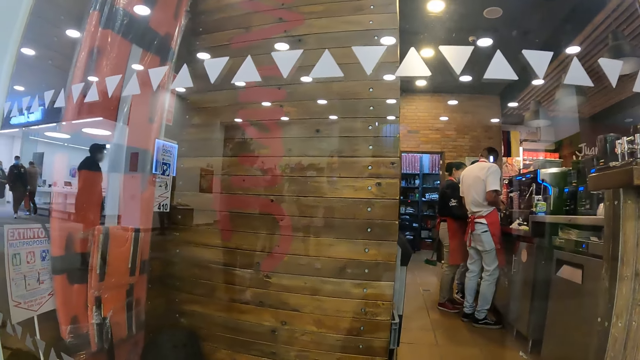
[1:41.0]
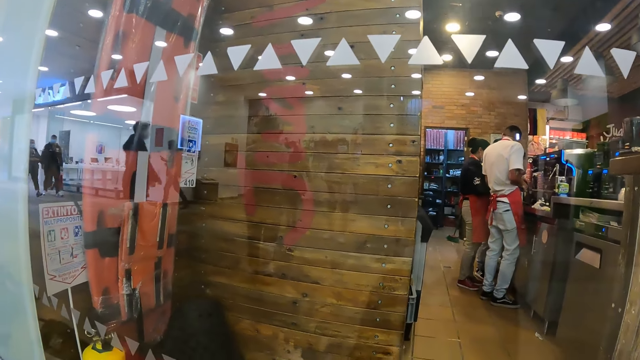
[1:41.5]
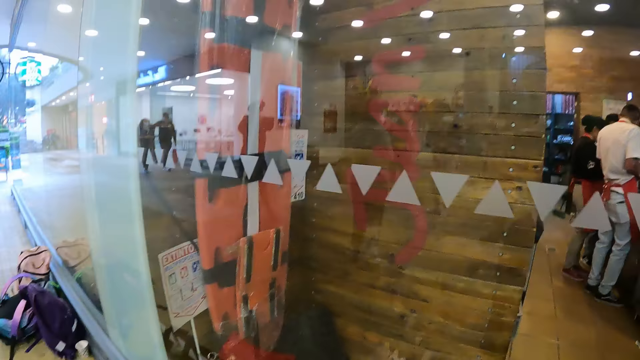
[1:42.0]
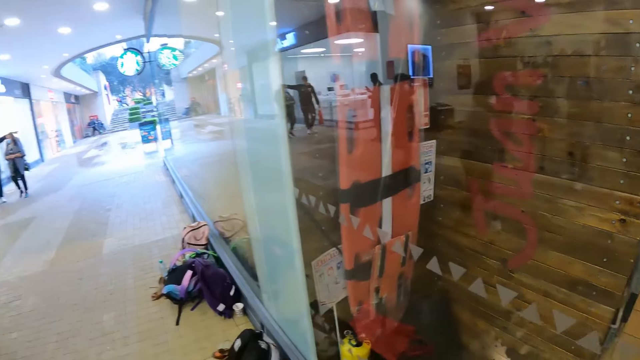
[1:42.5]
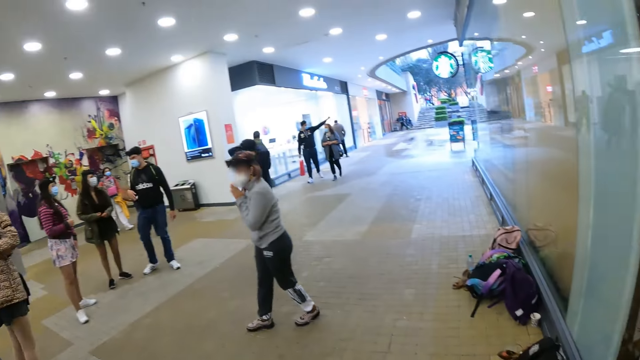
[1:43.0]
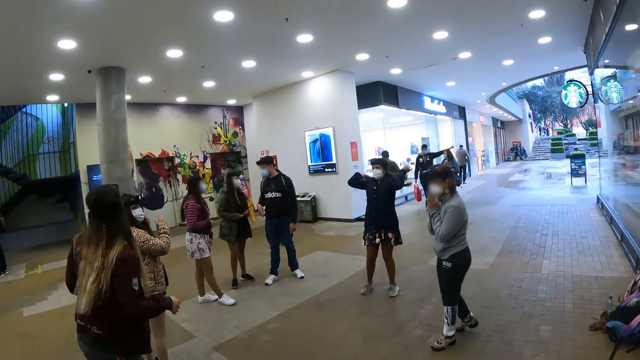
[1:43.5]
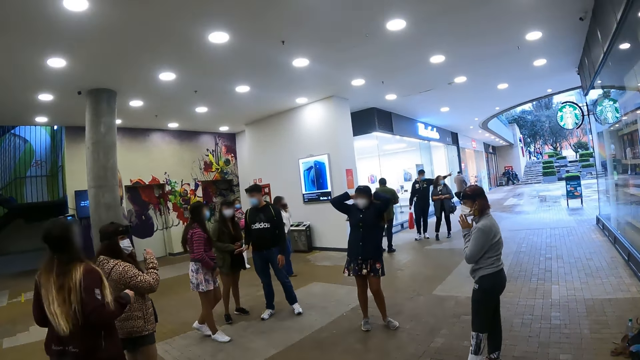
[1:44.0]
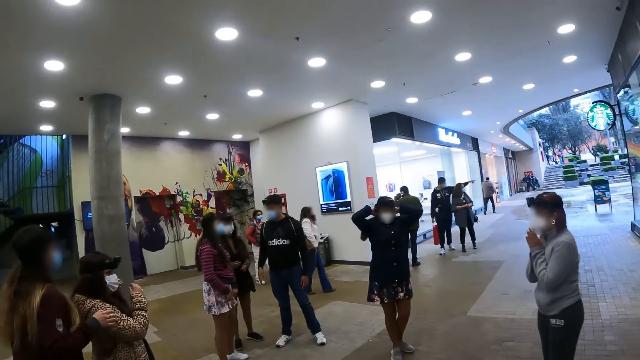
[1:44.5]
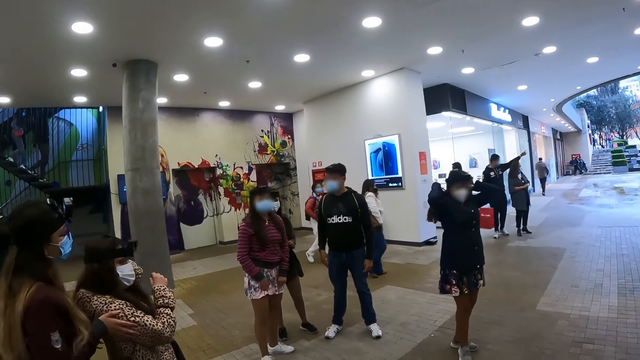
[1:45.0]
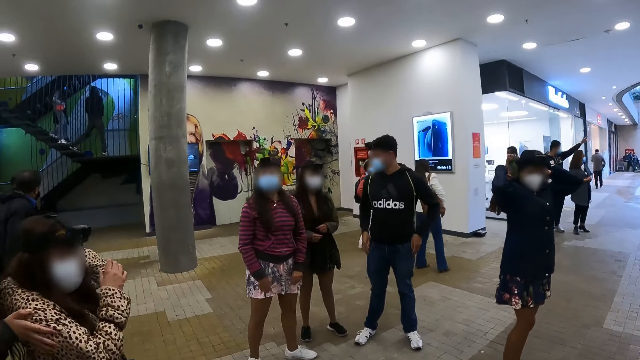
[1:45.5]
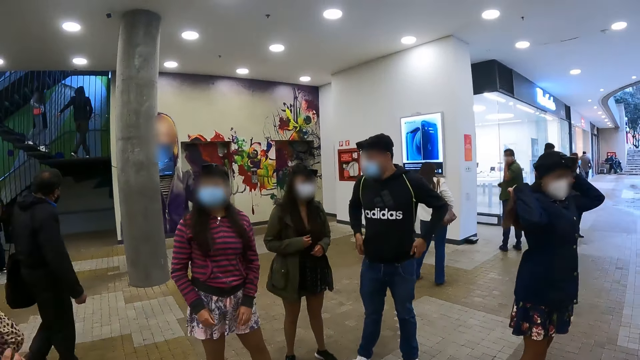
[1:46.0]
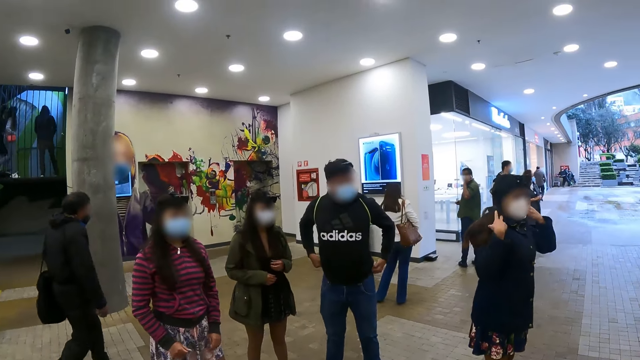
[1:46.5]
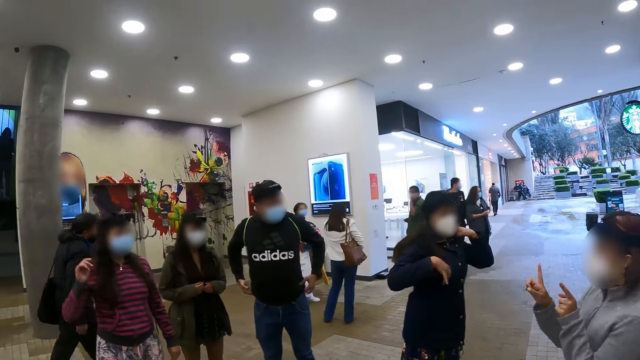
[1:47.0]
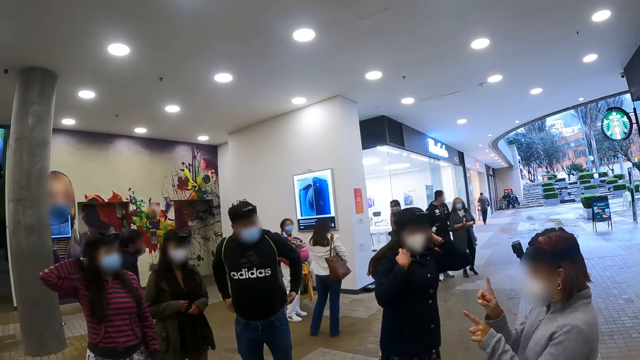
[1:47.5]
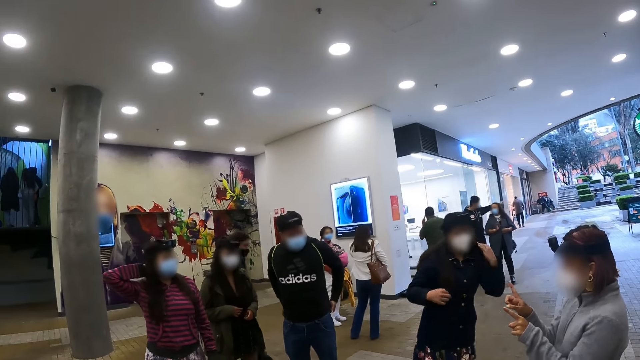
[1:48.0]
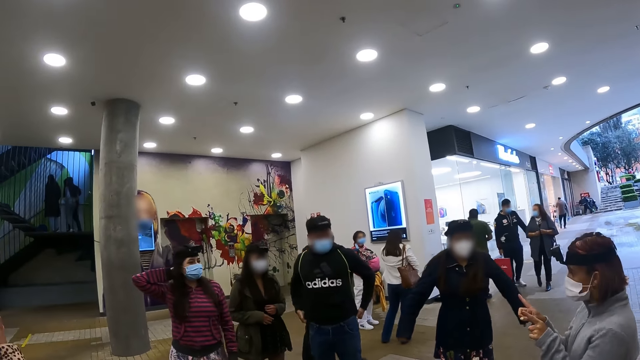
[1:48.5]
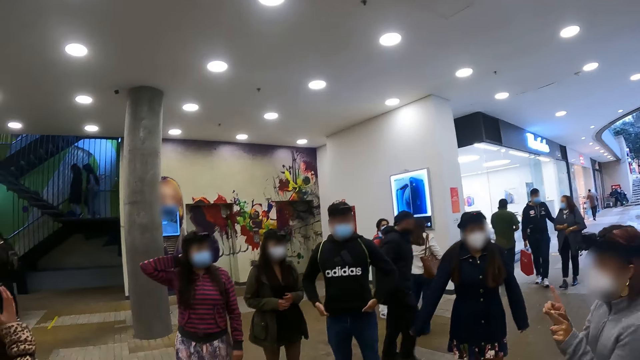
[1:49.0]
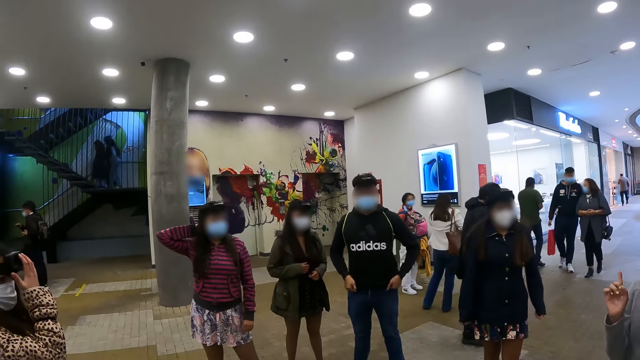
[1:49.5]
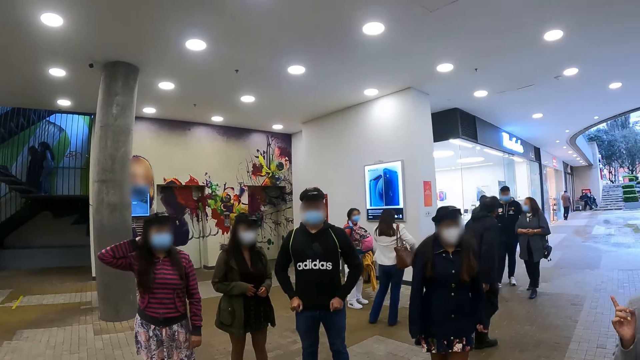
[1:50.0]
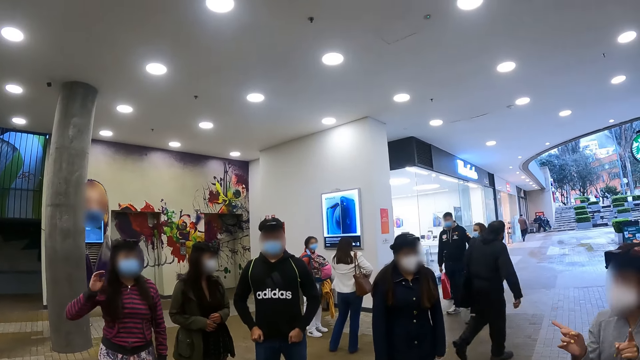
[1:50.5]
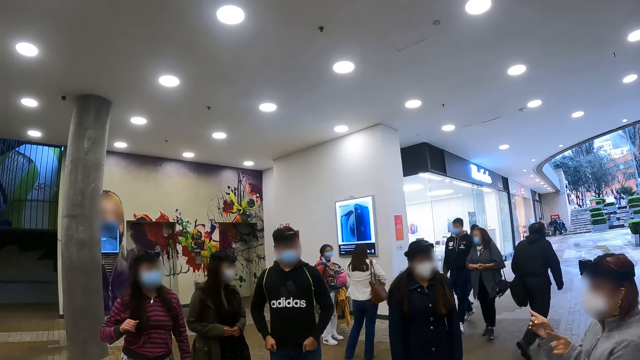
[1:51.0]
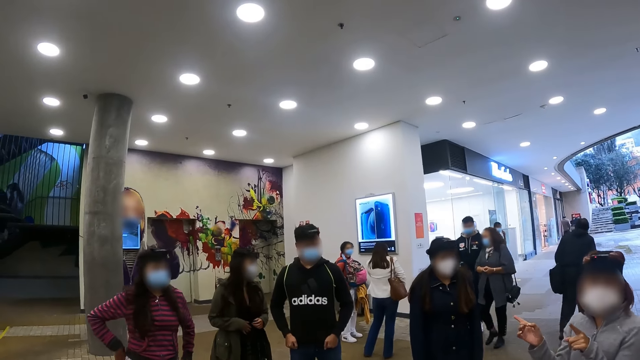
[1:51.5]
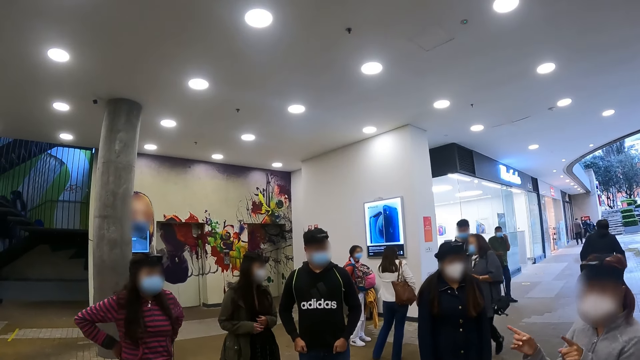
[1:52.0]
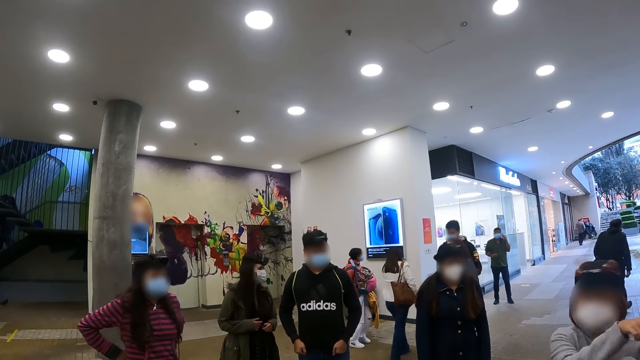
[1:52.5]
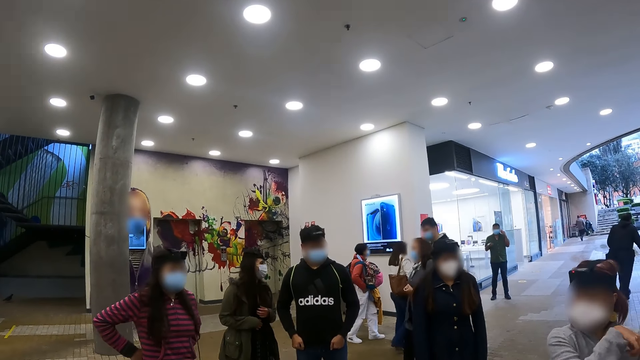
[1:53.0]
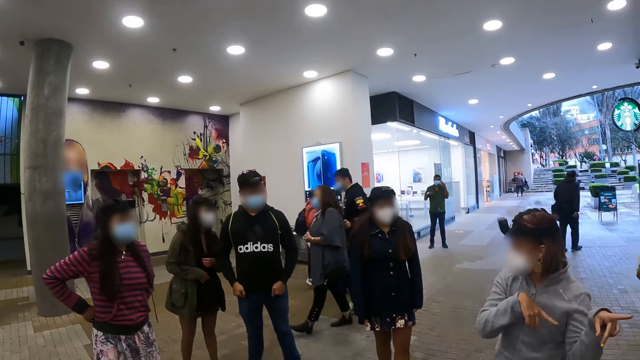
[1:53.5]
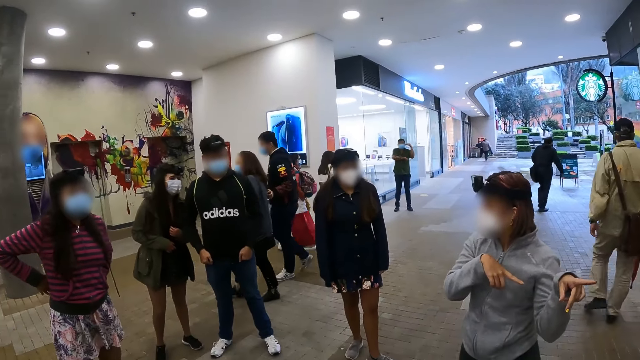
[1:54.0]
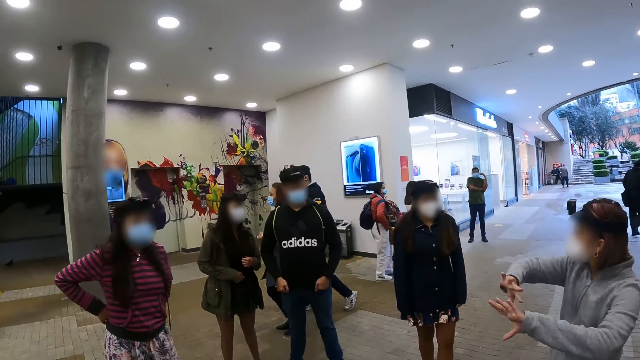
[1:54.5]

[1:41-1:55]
The camera wearer turns around. They look around, move around, and walk on the floor. A woman interacts with others. The camera wearer looks around the room. The woman points at a place.

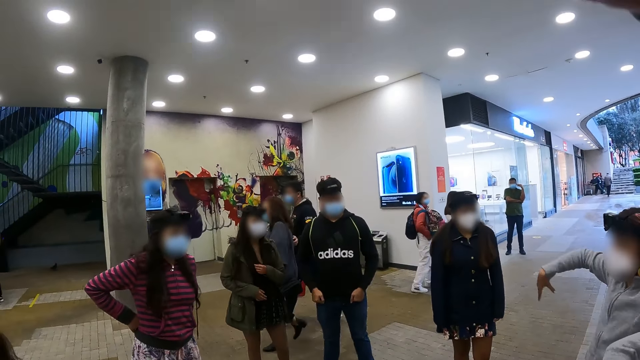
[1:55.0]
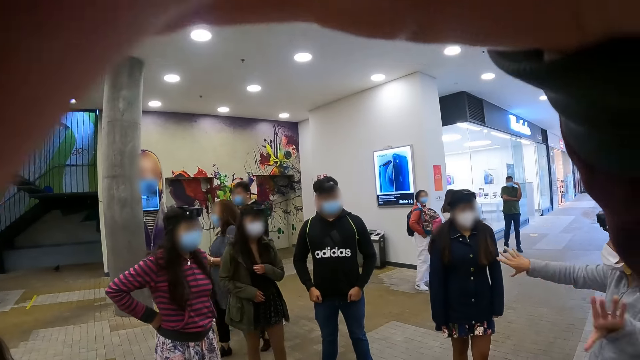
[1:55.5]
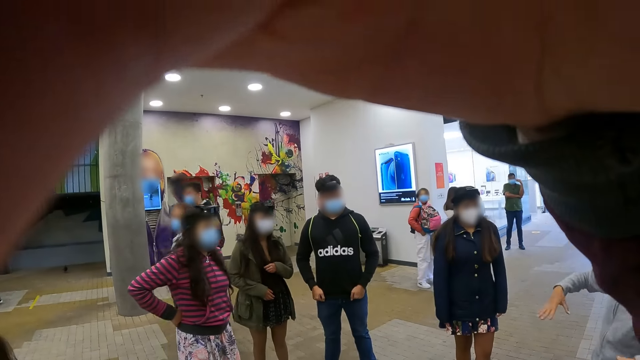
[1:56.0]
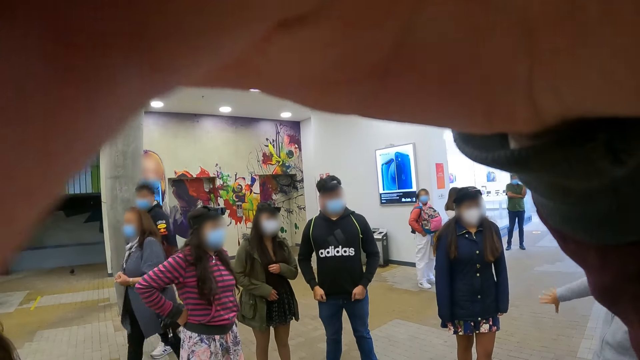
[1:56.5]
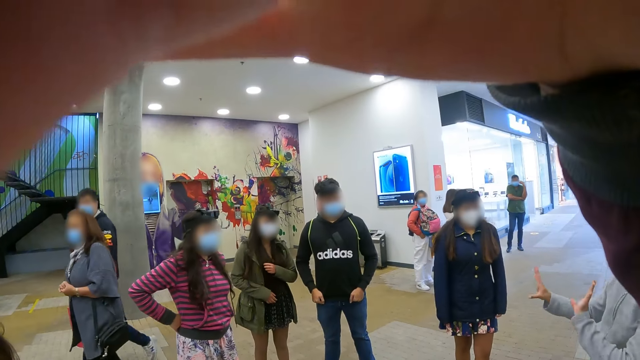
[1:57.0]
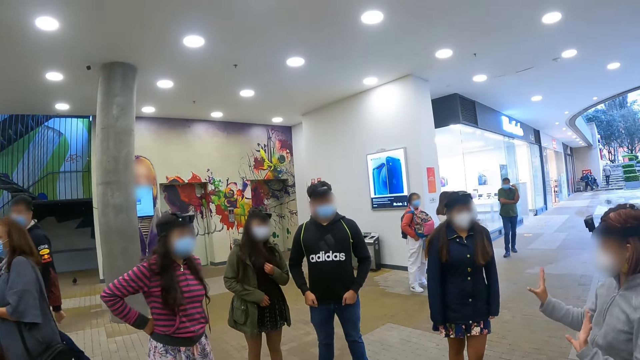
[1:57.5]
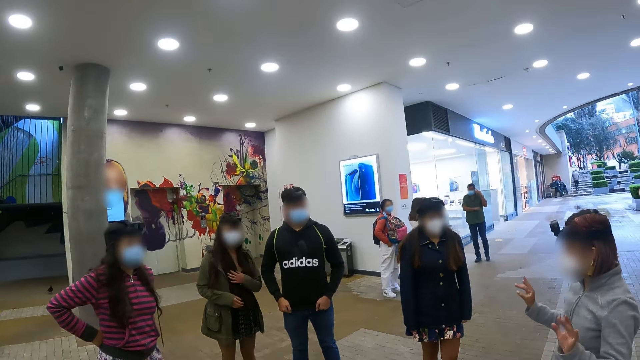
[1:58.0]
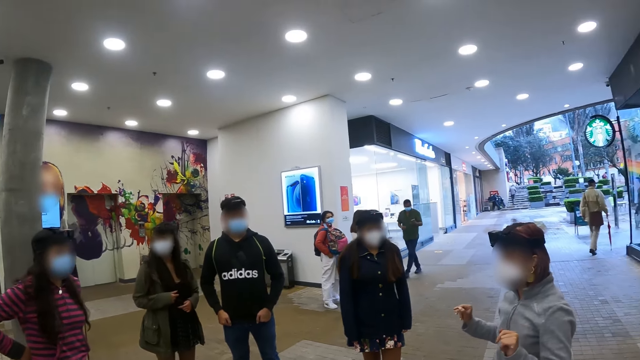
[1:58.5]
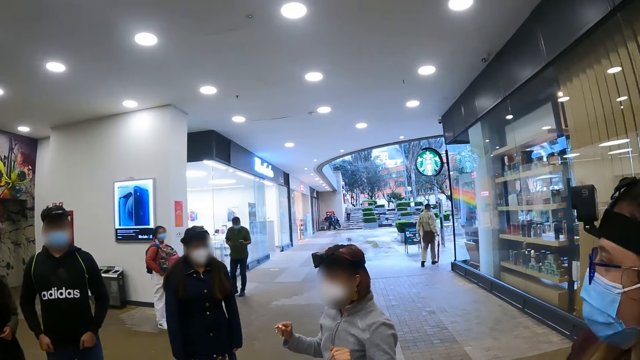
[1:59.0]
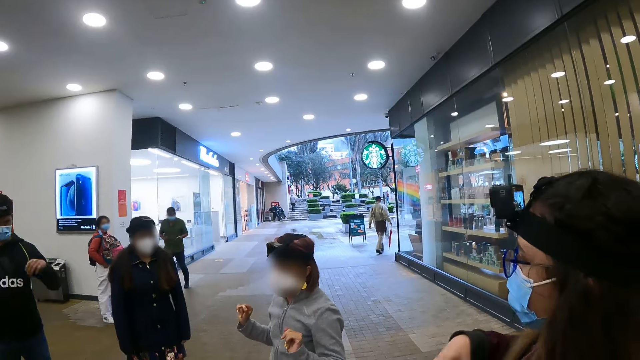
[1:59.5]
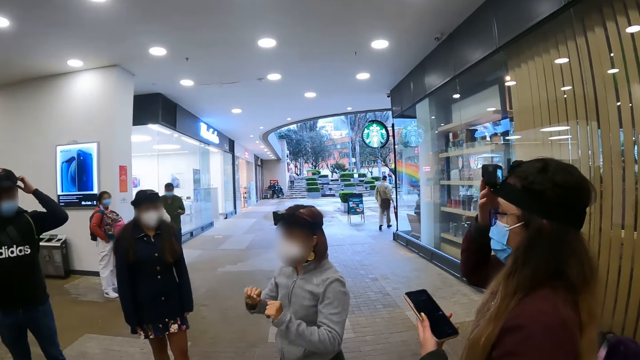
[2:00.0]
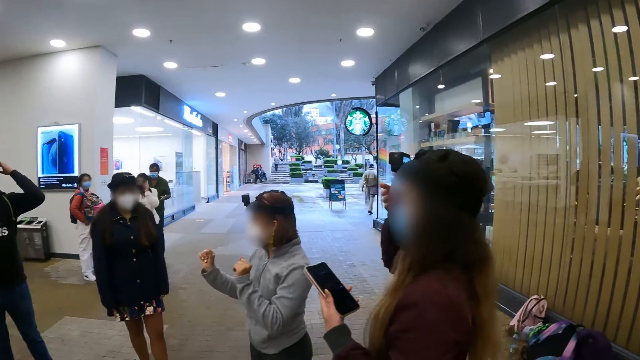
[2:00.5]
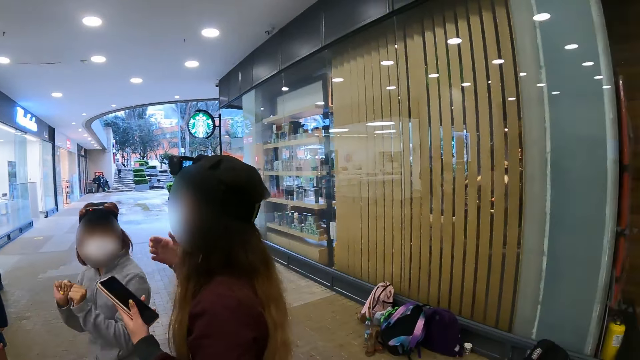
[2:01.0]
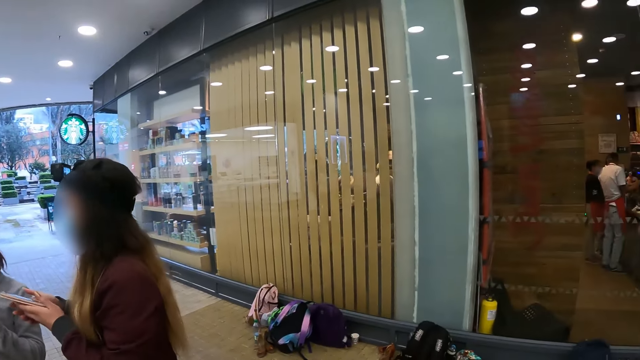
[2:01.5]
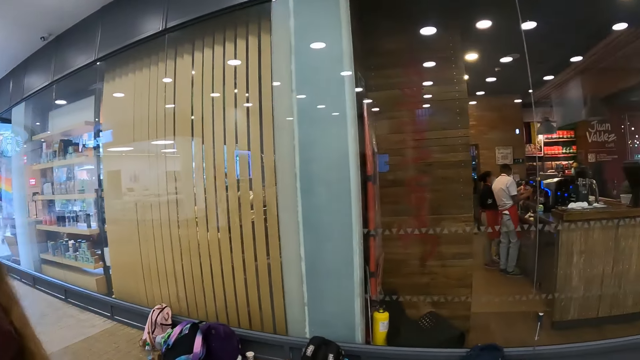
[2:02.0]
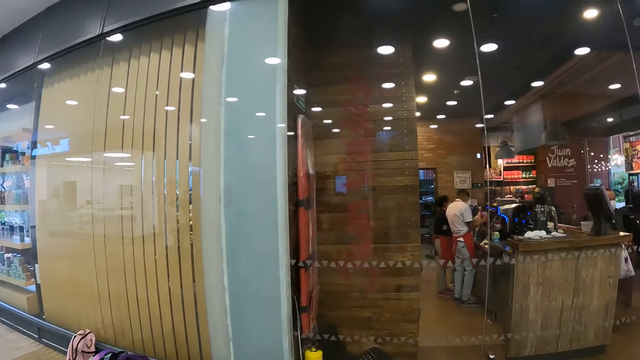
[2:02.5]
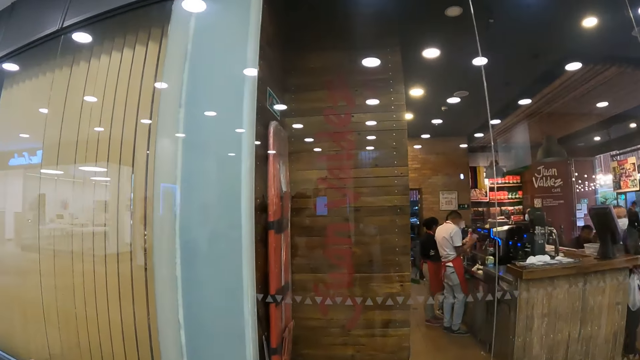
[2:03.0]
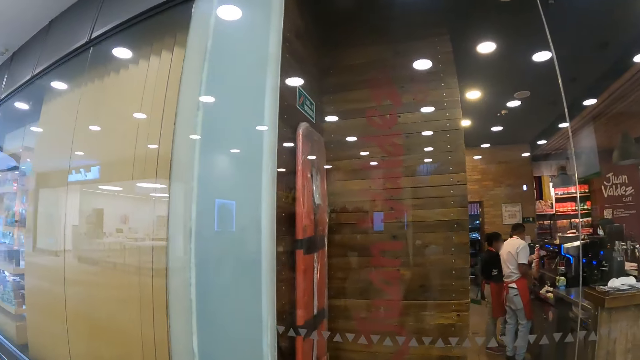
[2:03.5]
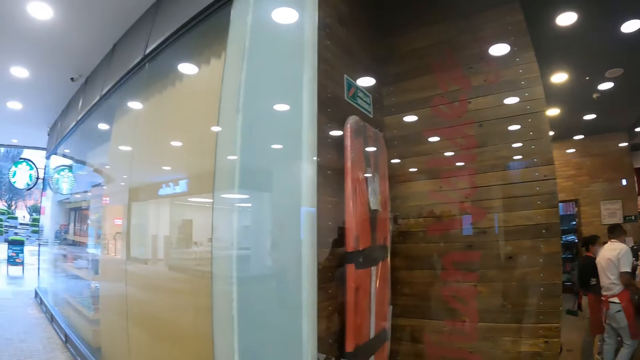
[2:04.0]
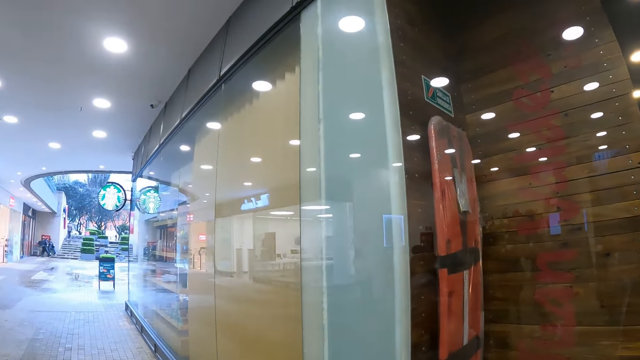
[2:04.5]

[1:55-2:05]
The camera wearer holds the camera. They look at a woman. The woman holds her camera. The camera wearer moves toward the glass.
